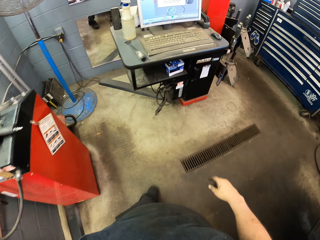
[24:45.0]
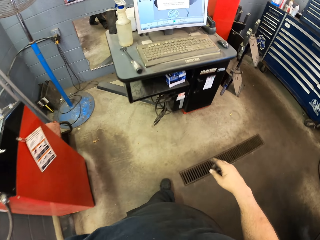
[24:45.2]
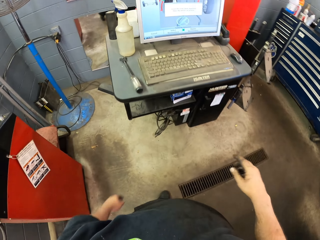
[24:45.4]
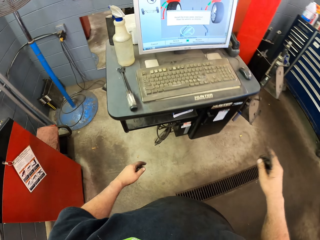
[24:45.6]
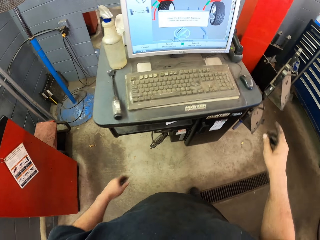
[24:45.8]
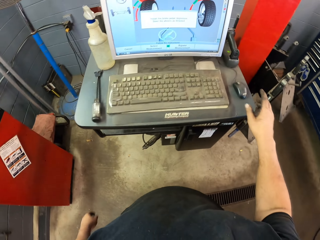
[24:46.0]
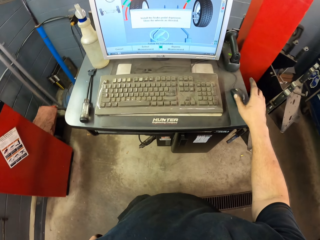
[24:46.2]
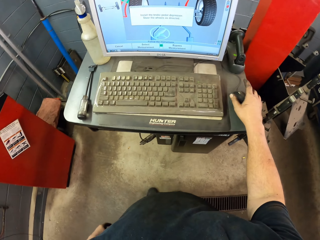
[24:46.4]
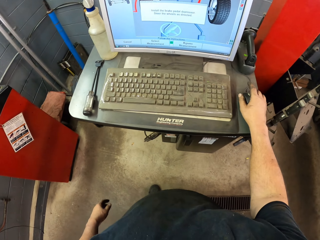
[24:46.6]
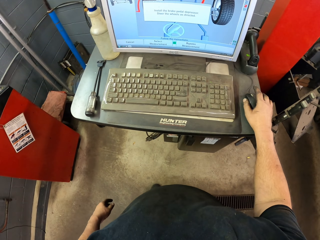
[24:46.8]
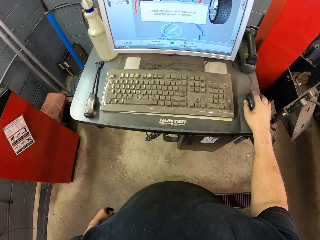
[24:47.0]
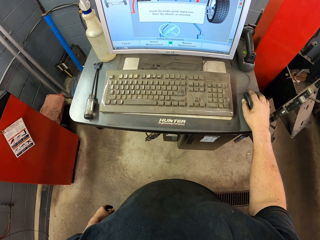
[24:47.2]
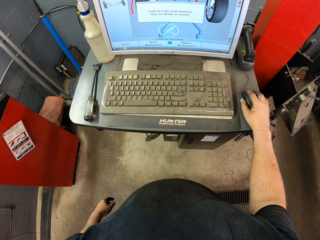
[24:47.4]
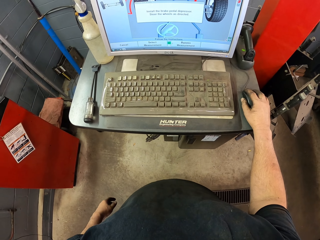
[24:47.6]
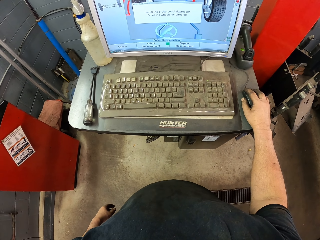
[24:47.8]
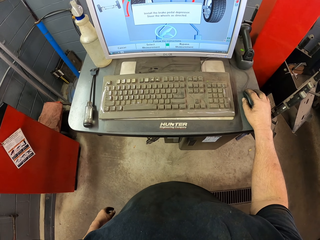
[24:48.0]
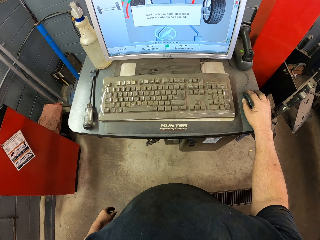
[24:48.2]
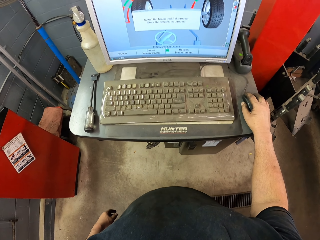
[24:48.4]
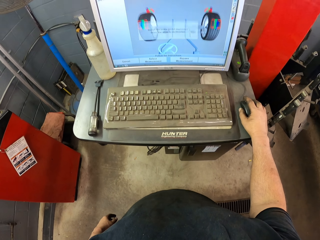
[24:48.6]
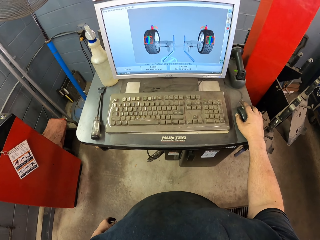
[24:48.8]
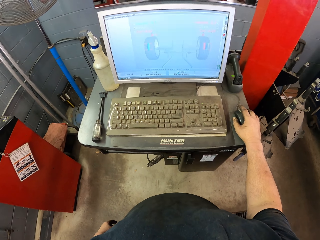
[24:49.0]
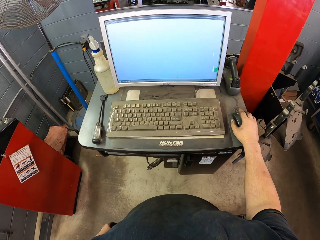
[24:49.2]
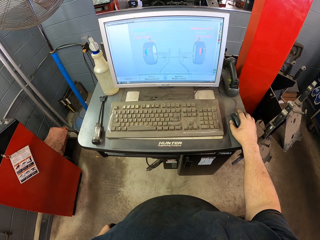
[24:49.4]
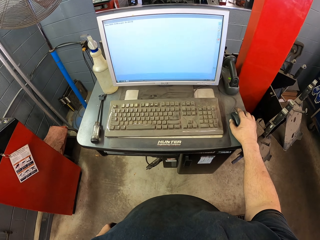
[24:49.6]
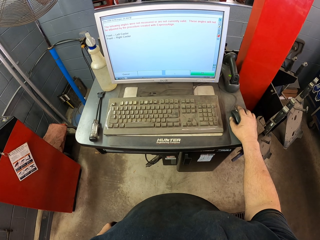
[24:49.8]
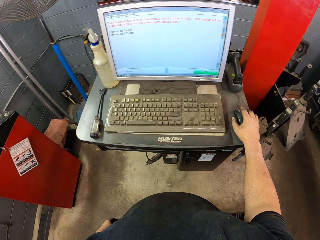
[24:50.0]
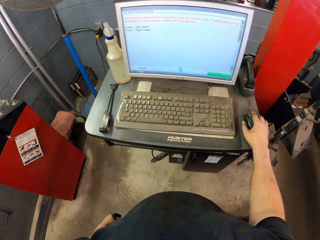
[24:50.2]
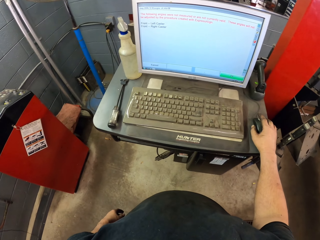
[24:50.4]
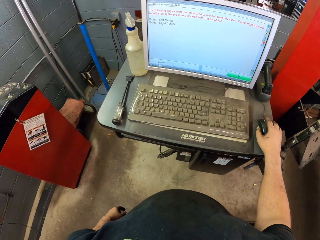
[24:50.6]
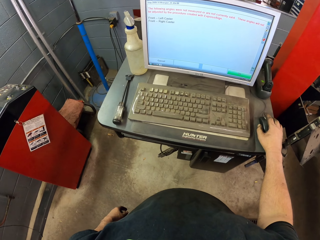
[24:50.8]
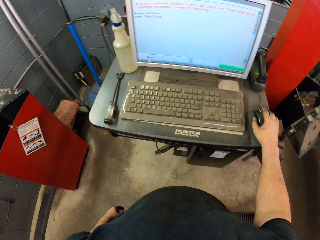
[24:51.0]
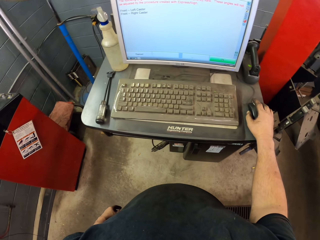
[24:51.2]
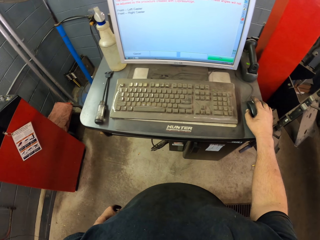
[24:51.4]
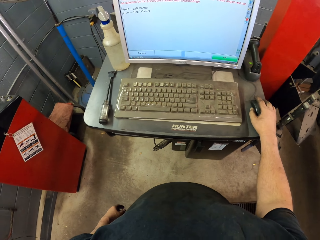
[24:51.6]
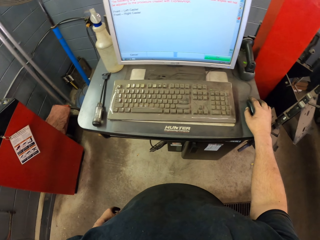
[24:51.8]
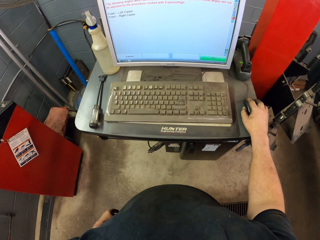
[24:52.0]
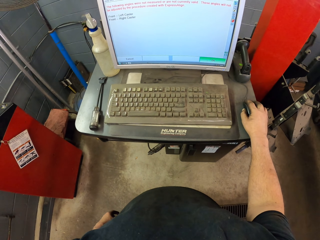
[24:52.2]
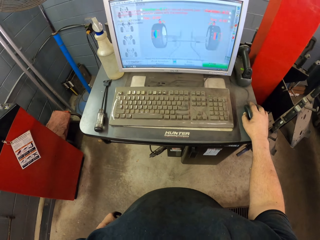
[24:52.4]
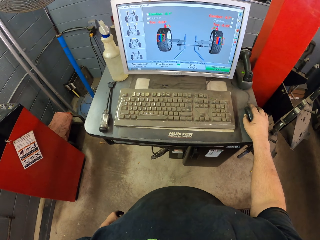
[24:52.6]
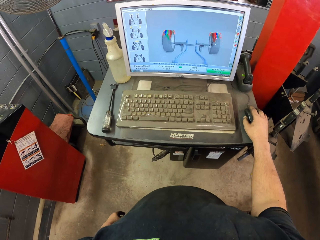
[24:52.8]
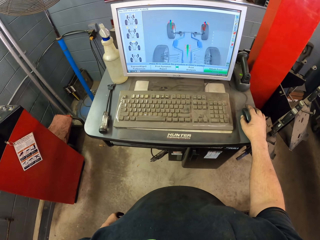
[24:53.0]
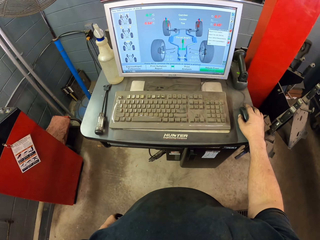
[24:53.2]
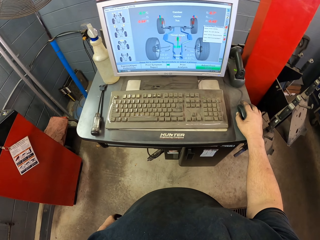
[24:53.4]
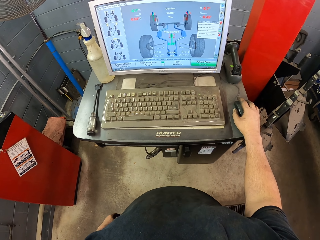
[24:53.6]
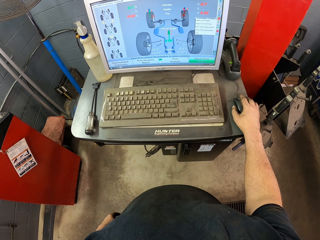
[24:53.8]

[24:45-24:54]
The camera wearer presses a mouse of a computer. They scroll the computer.

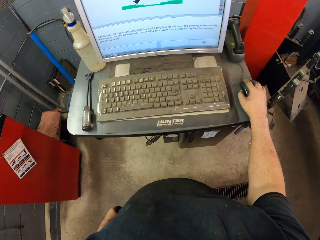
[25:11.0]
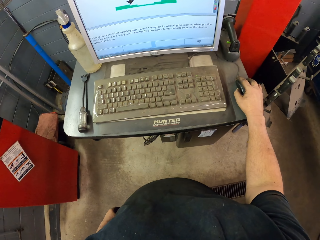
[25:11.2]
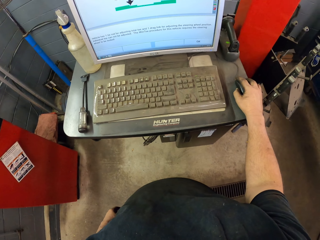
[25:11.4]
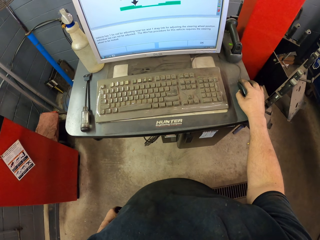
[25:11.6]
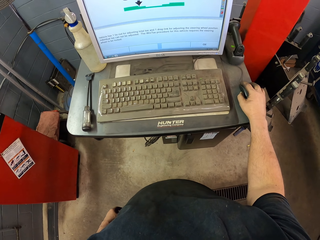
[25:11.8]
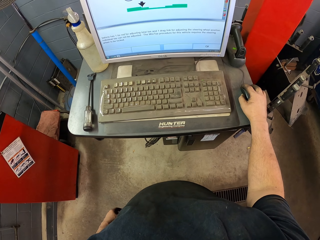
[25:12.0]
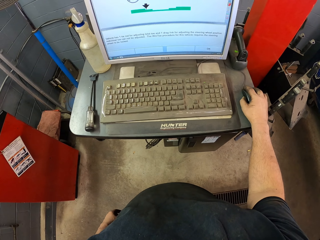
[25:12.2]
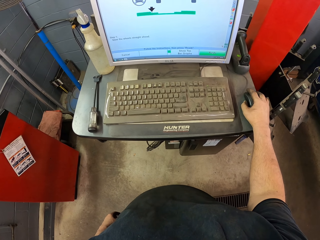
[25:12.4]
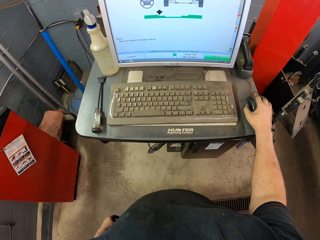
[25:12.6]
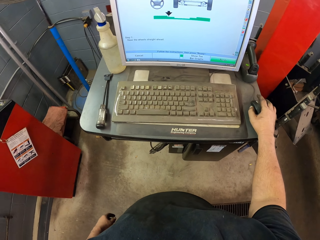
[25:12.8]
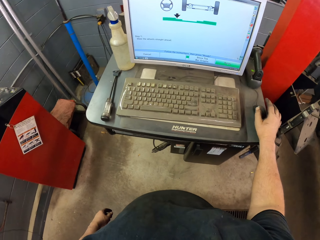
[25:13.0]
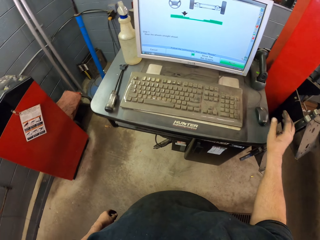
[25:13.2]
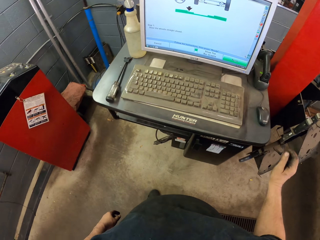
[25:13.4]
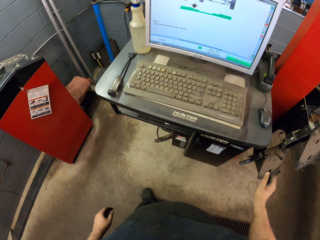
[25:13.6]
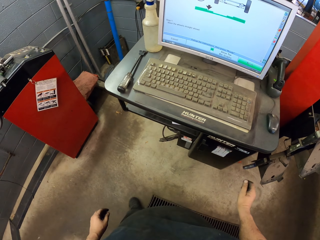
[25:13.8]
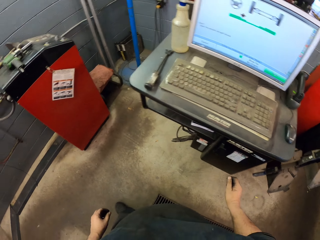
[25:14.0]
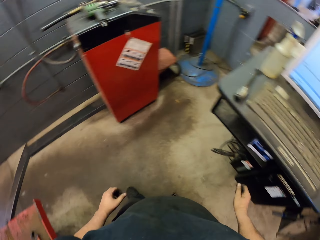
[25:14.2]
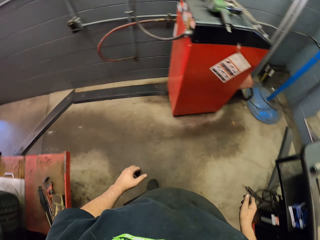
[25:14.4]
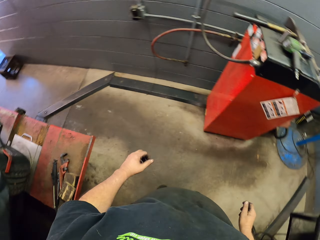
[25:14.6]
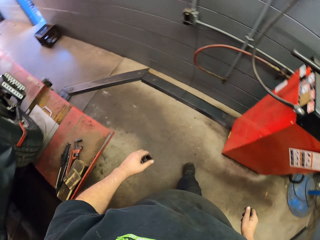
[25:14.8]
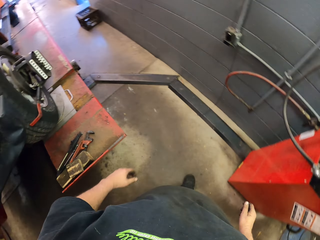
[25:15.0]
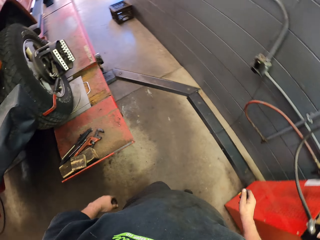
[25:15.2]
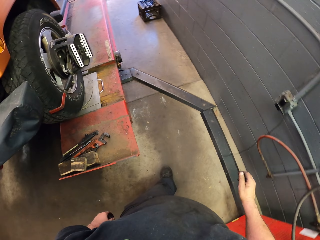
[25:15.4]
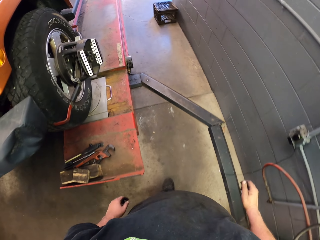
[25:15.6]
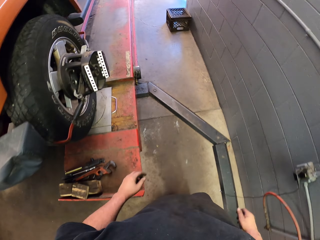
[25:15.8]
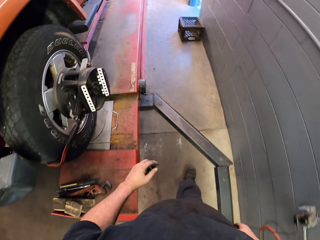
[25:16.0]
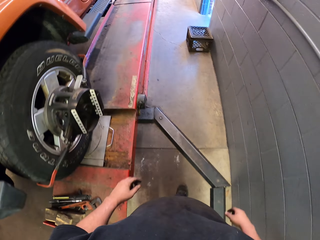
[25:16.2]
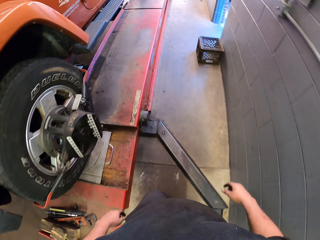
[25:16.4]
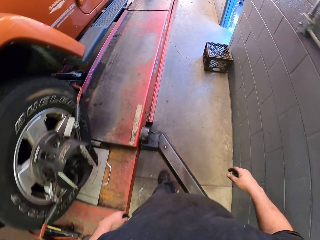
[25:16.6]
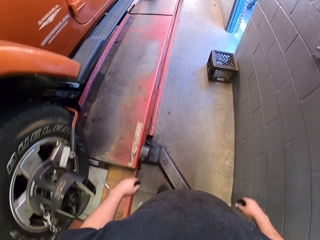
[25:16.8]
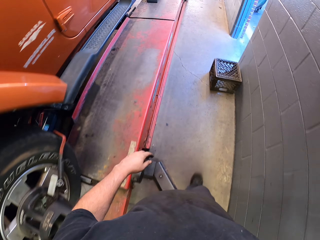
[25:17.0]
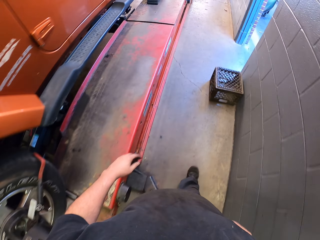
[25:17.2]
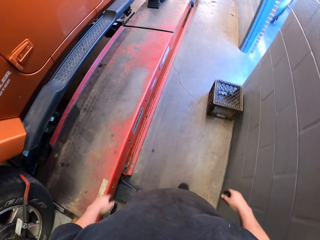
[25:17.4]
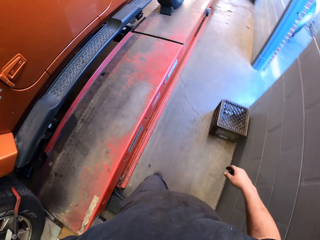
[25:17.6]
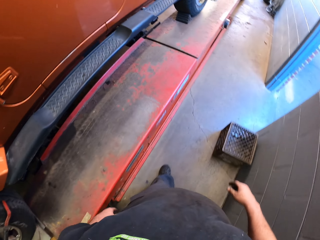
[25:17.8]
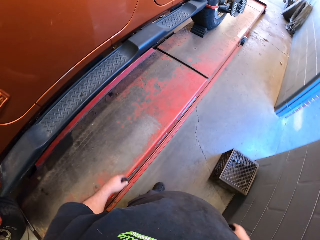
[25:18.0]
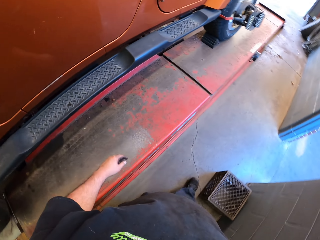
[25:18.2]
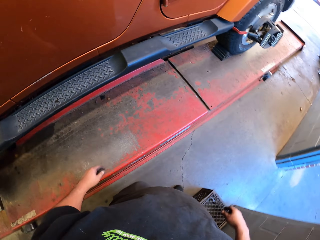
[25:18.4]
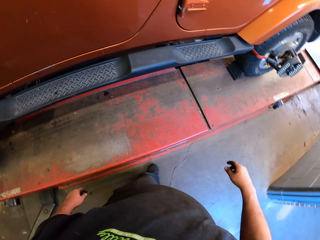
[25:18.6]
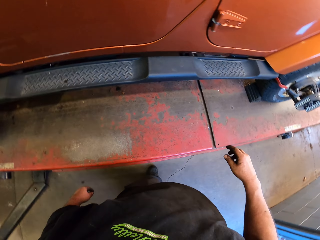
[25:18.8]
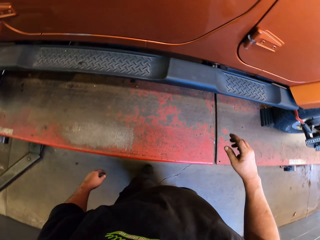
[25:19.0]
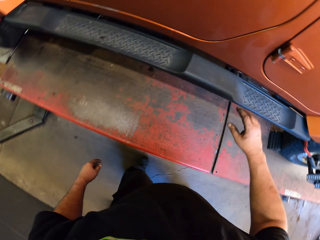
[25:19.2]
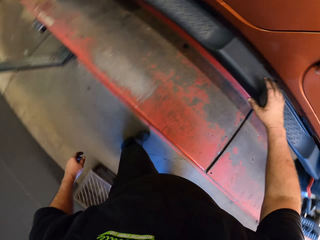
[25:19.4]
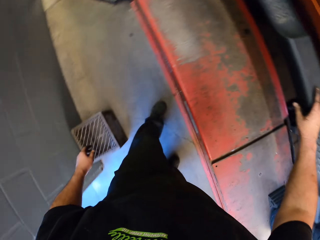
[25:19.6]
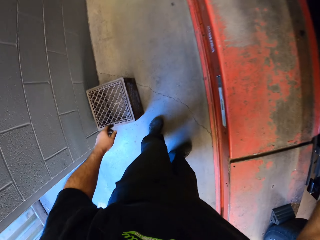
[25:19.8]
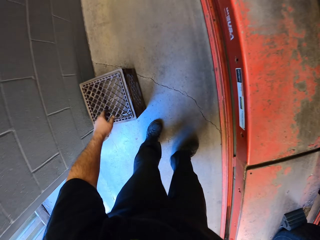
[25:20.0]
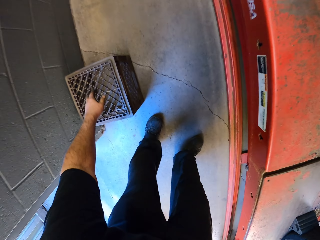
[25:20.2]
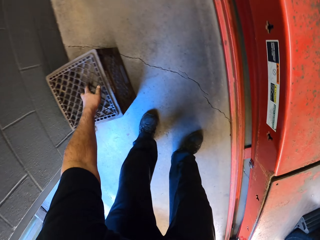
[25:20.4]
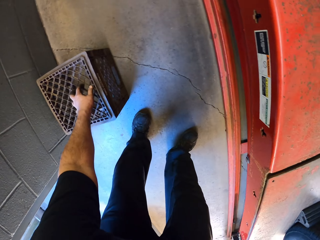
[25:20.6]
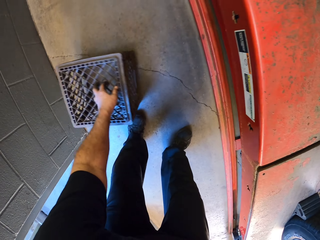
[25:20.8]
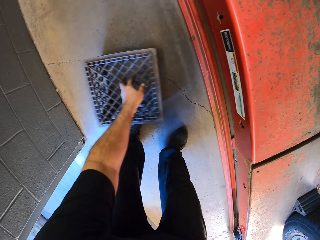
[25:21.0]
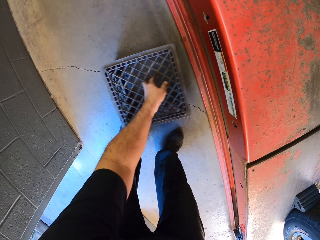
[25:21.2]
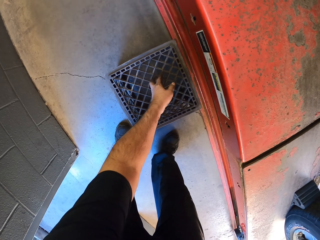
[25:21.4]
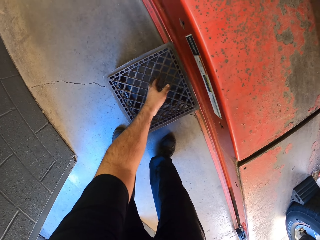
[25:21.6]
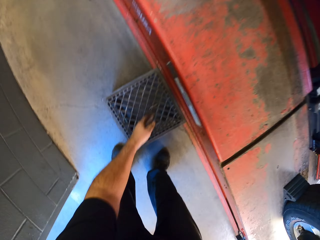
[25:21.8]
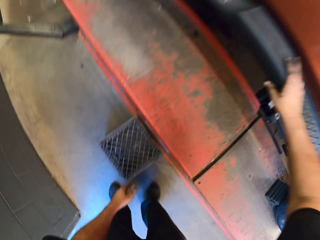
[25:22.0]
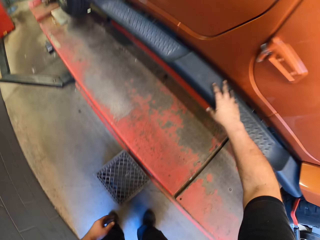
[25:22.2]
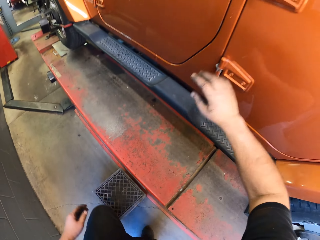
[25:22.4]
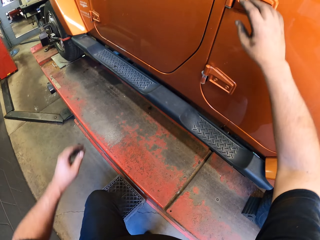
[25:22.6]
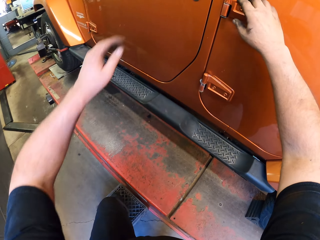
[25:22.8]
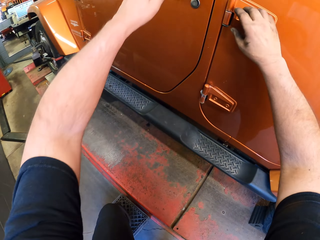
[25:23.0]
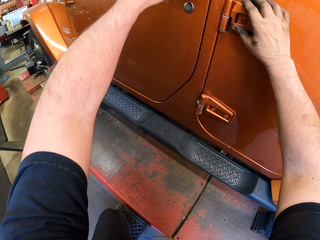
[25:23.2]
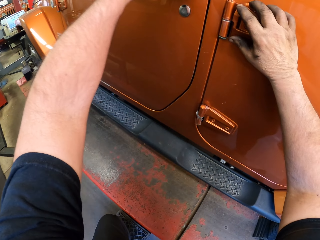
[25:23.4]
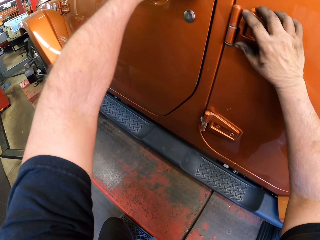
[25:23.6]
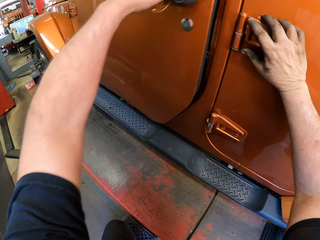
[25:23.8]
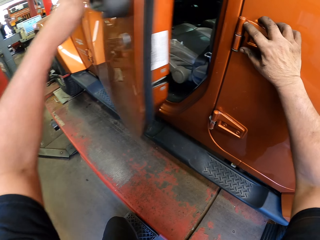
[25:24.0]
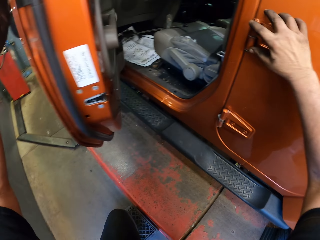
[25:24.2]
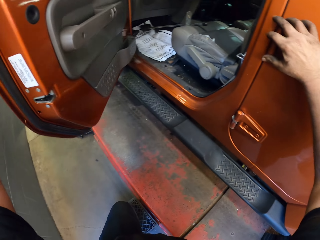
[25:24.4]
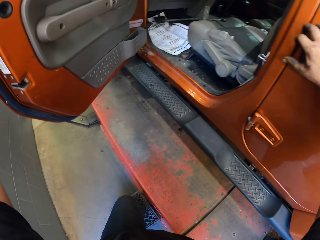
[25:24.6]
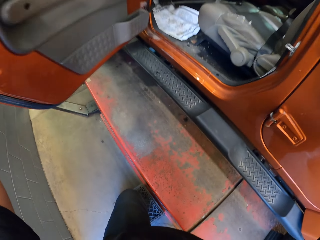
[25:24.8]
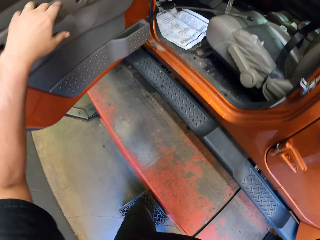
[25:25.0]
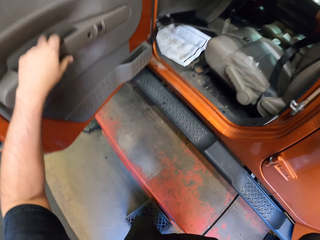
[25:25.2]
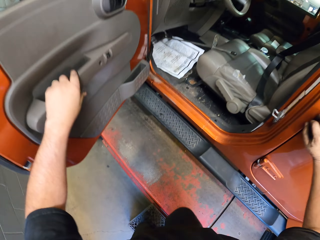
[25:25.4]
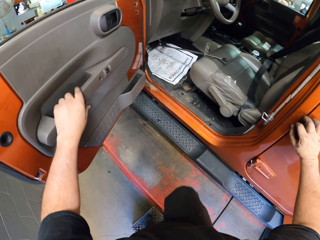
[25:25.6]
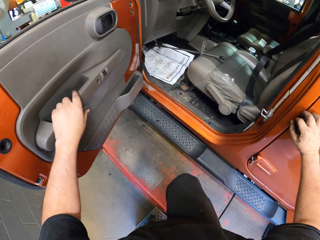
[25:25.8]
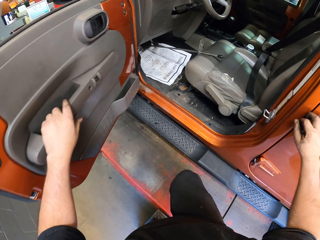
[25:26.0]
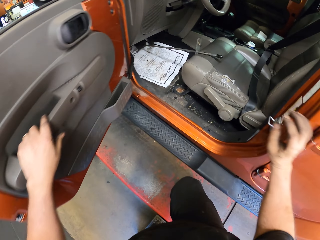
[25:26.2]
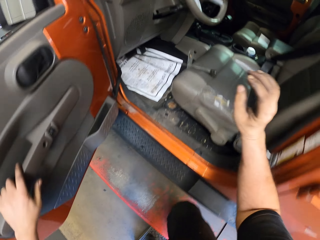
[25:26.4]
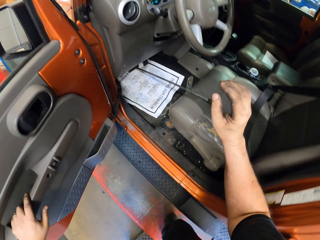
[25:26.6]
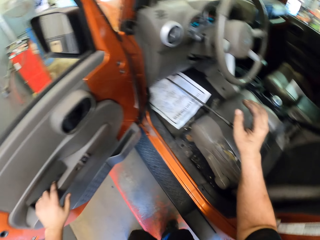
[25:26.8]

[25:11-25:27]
The camera wearer leaves a computer mouse. They walk to the car. They drag a metal box towards themselves. They push the crate. They step on the metal box. They open the car door.
